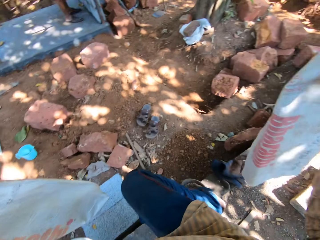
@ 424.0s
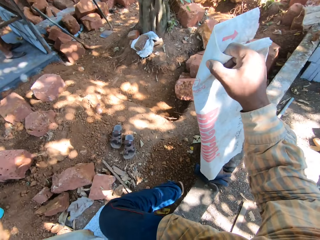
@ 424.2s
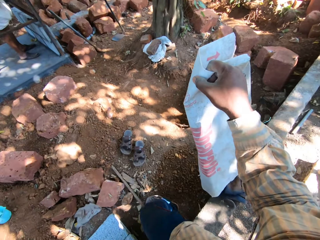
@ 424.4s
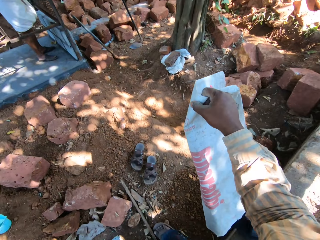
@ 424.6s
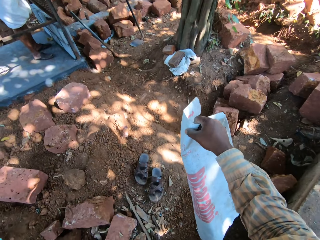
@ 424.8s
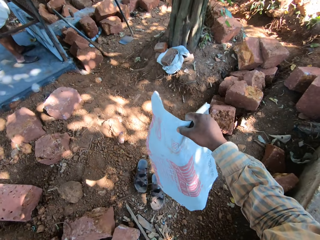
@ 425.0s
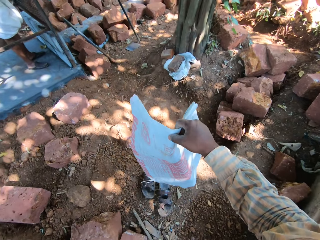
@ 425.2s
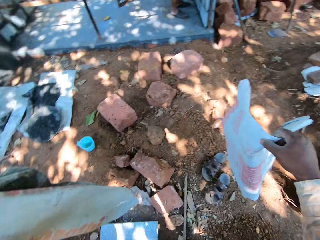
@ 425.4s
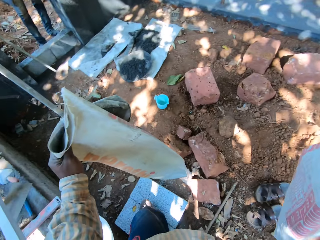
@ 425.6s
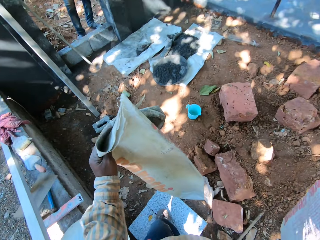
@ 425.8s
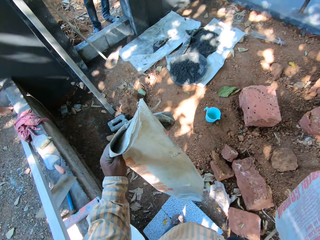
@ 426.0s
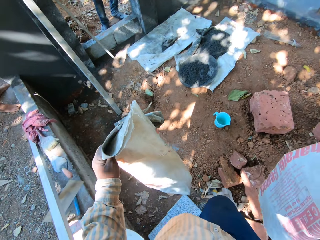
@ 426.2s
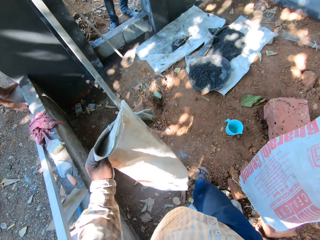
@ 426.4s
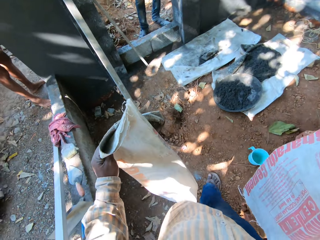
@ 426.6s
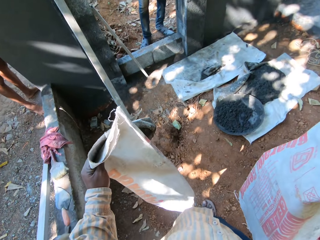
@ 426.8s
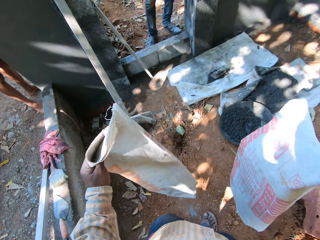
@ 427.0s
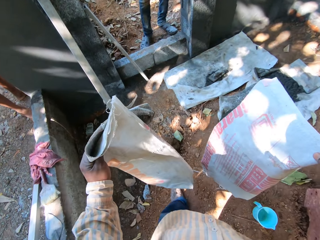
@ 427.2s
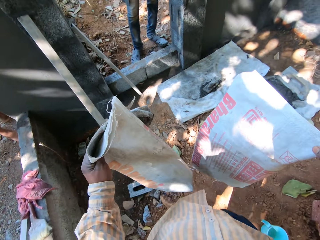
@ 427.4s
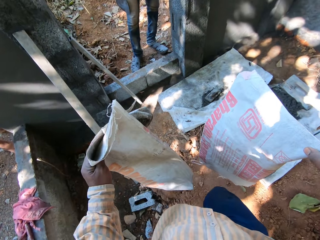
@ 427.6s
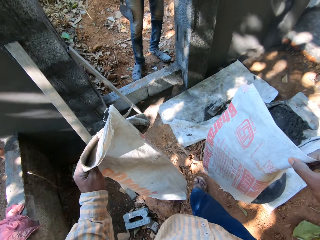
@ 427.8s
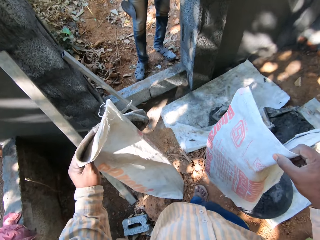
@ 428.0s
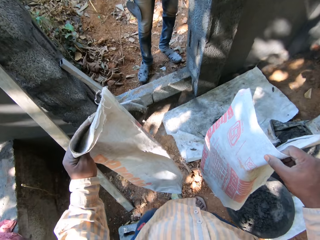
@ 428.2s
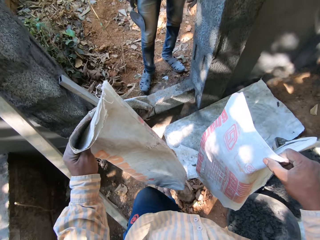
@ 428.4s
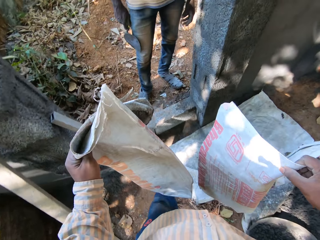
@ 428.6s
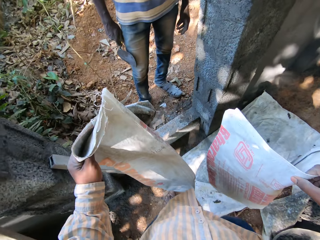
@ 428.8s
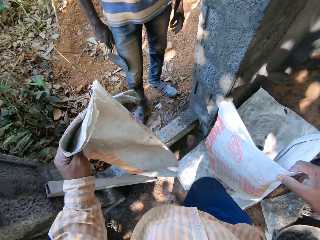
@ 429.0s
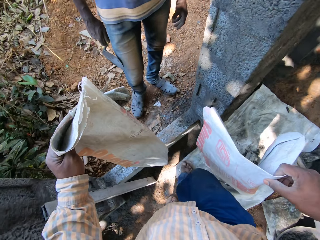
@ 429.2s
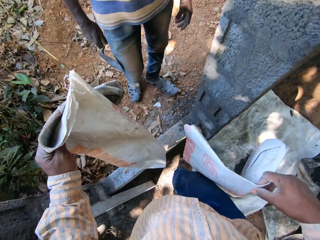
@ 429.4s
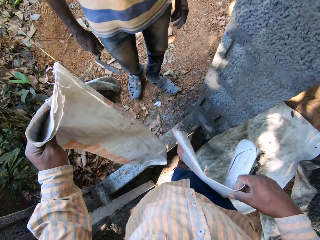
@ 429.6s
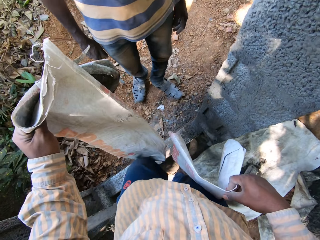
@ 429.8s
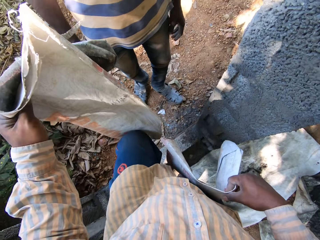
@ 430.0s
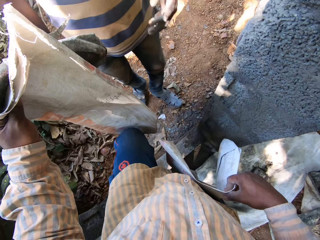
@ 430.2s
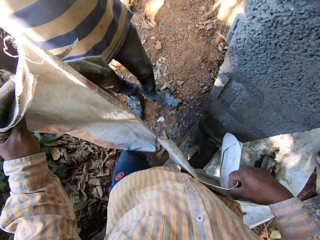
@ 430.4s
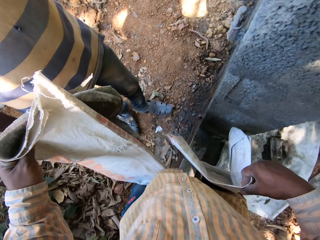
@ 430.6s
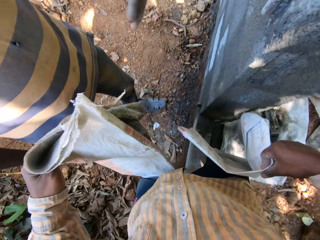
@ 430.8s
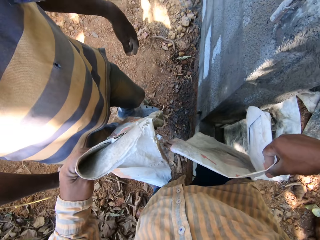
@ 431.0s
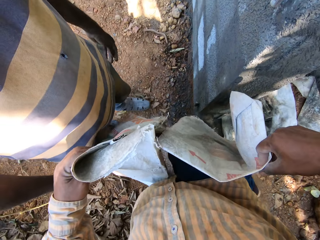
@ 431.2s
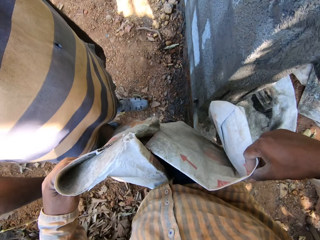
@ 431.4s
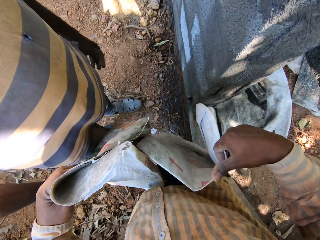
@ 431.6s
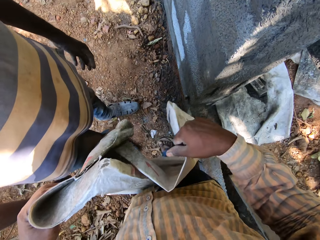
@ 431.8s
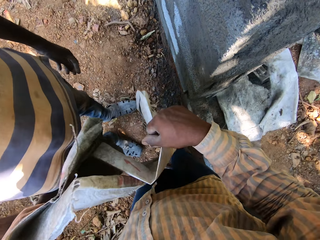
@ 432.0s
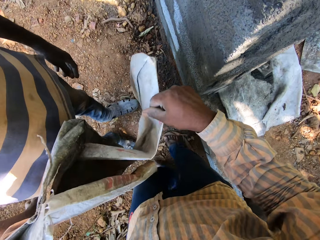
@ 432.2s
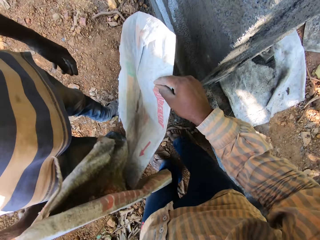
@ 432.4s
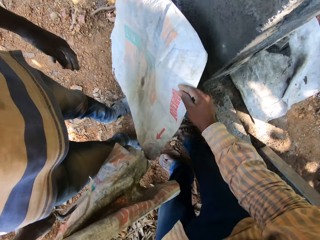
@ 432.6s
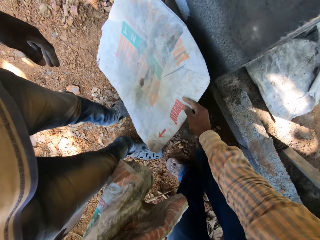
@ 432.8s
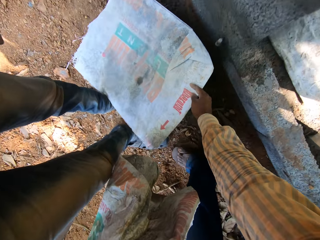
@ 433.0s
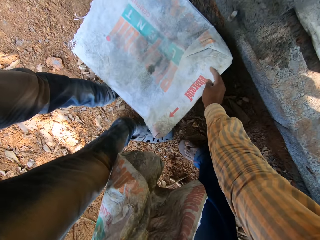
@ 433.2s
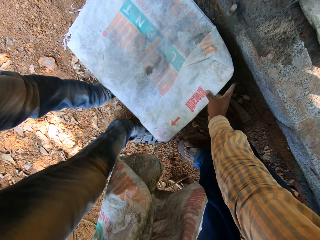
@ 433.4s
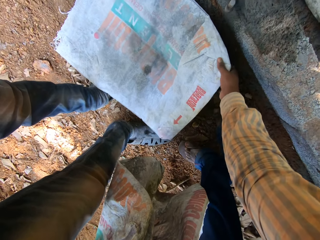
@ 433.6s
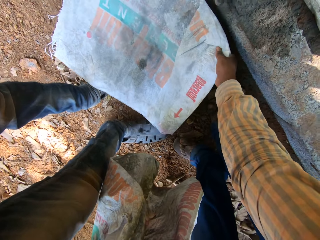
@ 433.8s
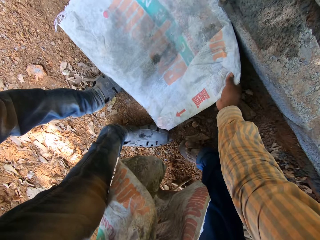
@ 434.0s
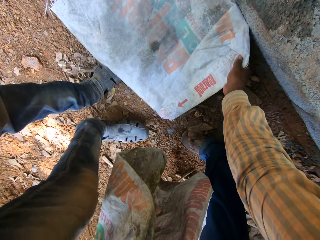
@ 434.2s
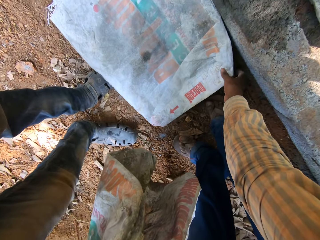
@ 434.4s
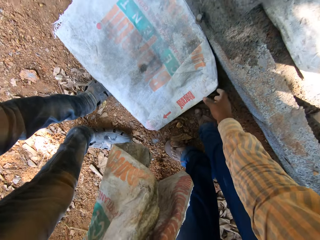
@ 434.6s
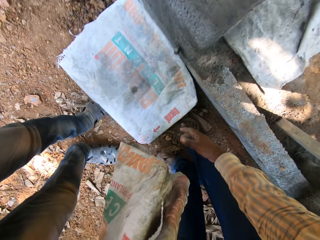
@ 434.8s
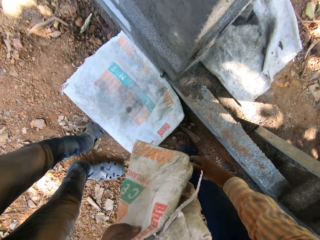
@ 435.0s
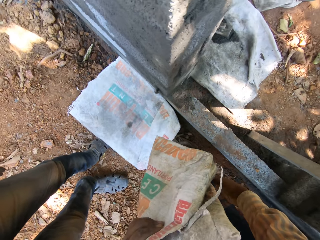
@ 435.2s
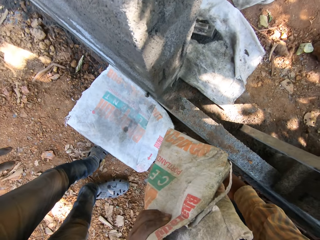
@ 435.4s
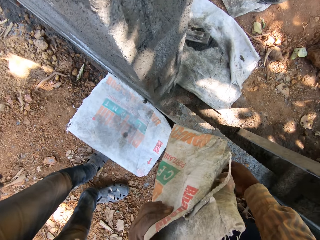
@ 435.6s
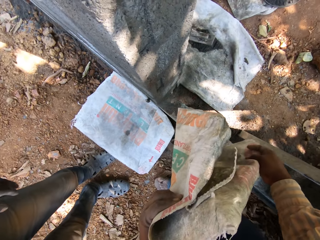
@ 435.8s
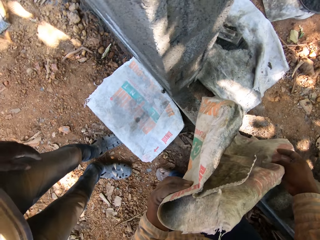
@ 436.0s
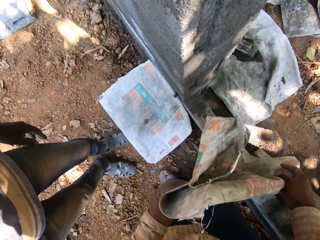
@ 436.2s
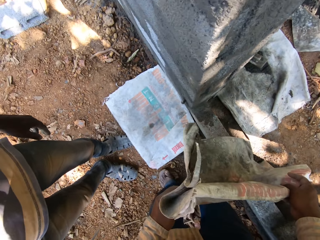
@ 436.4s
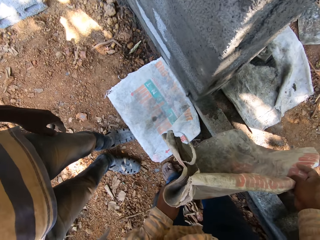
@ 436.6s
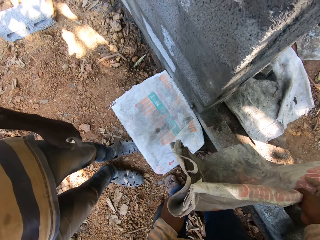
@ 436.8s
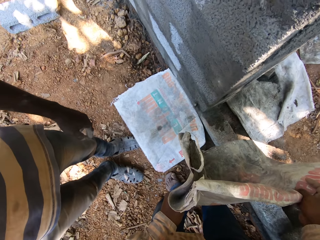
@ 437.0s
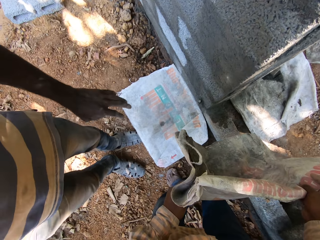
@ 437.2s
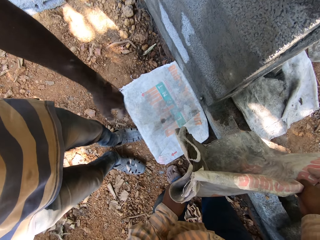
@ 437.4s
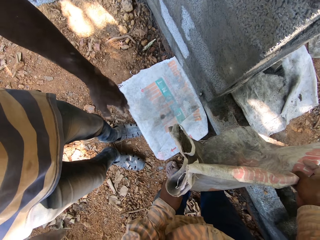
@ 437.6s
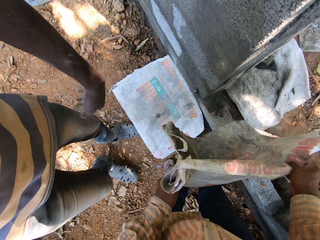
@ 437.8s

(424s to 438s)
The camera wearer walks on the ground. He drops the sack on the ground with his right hand.

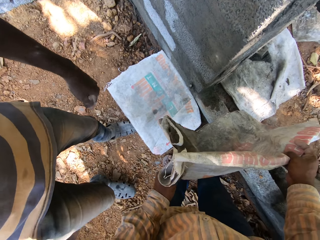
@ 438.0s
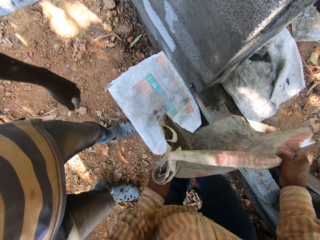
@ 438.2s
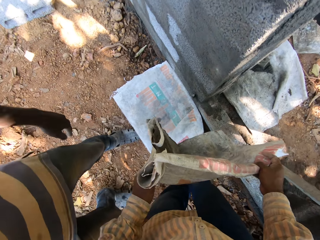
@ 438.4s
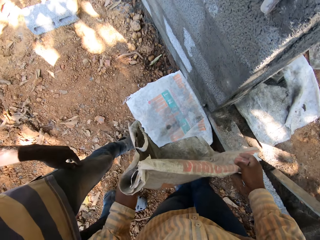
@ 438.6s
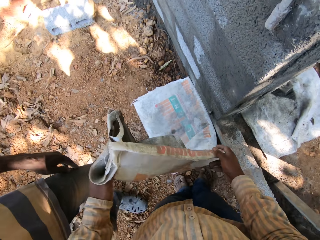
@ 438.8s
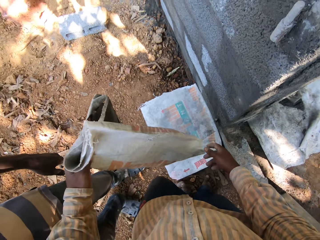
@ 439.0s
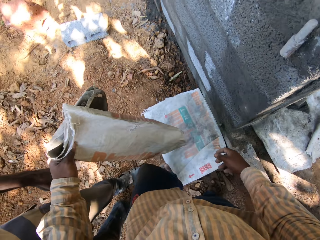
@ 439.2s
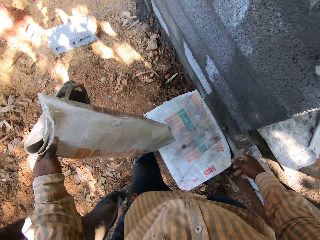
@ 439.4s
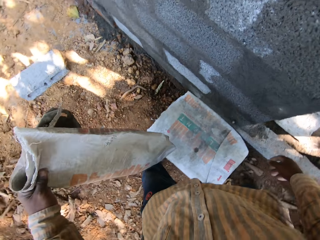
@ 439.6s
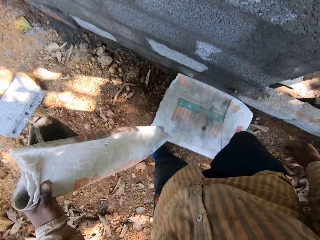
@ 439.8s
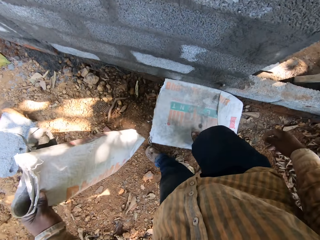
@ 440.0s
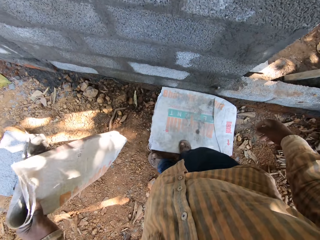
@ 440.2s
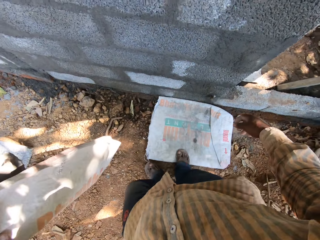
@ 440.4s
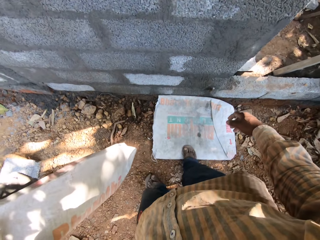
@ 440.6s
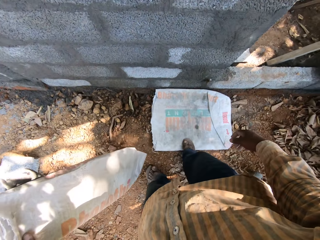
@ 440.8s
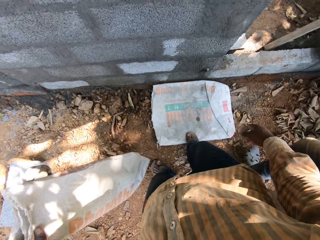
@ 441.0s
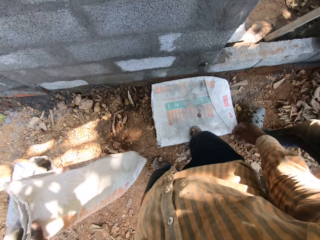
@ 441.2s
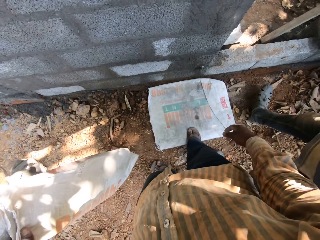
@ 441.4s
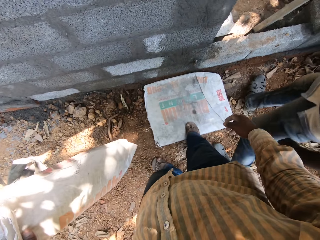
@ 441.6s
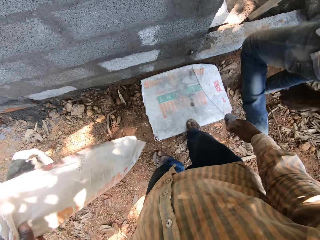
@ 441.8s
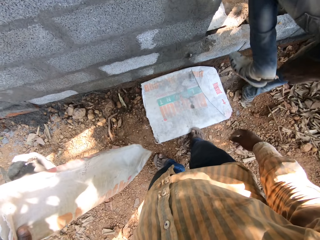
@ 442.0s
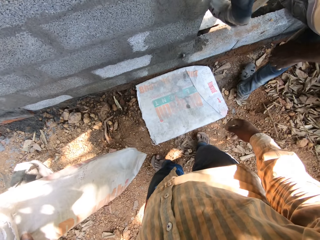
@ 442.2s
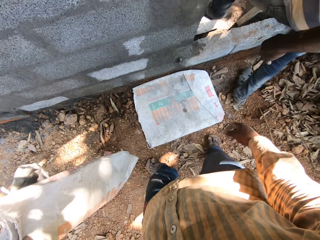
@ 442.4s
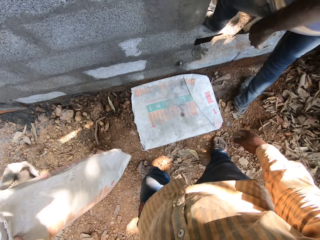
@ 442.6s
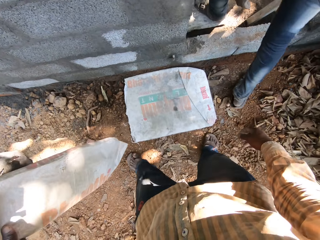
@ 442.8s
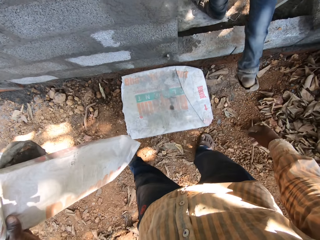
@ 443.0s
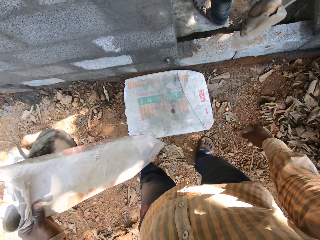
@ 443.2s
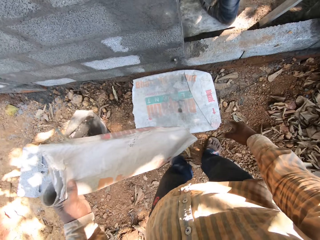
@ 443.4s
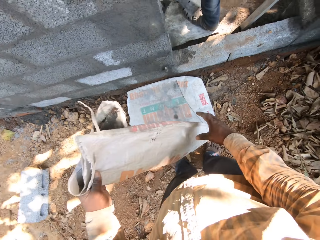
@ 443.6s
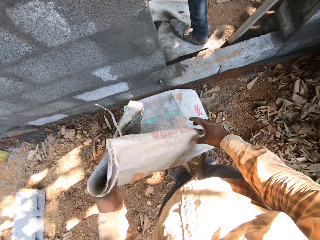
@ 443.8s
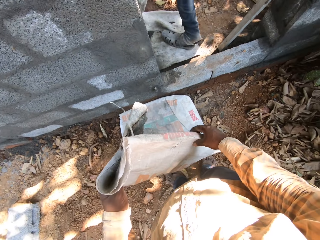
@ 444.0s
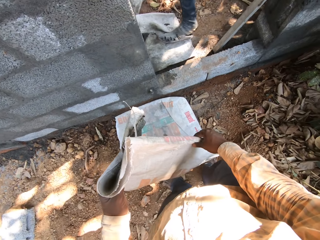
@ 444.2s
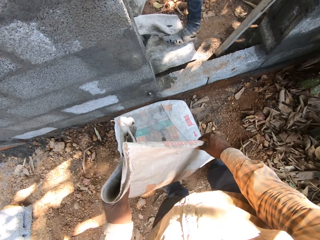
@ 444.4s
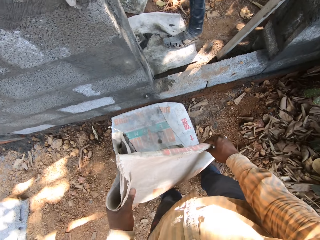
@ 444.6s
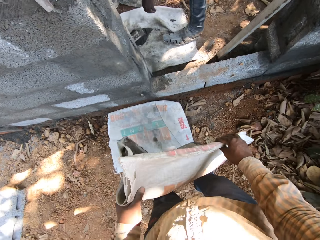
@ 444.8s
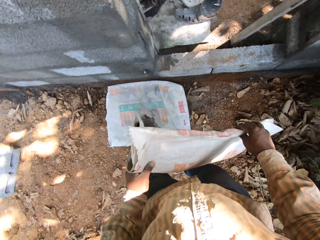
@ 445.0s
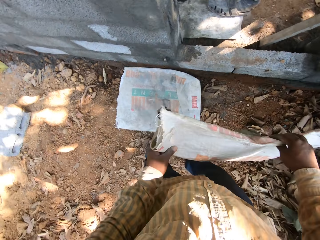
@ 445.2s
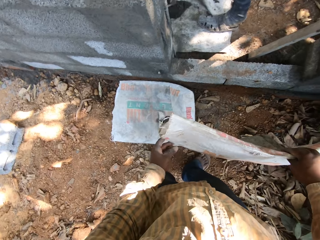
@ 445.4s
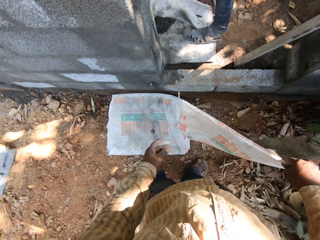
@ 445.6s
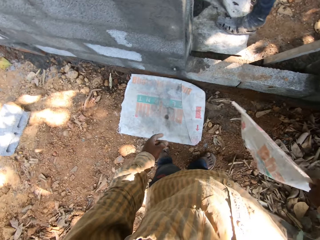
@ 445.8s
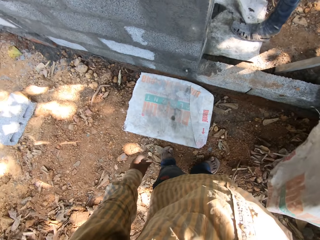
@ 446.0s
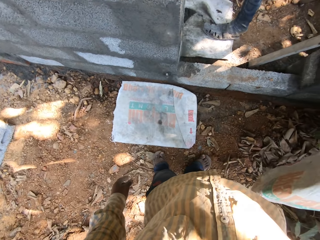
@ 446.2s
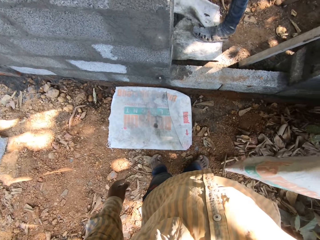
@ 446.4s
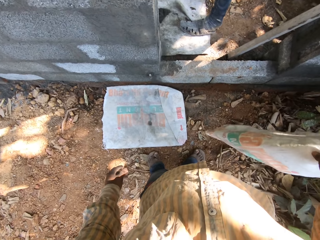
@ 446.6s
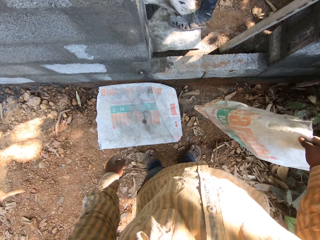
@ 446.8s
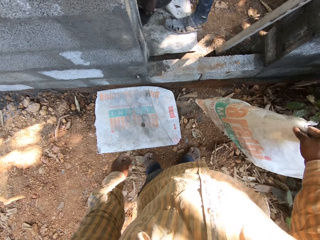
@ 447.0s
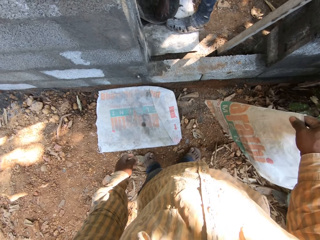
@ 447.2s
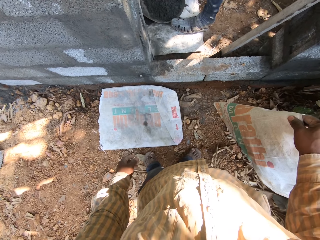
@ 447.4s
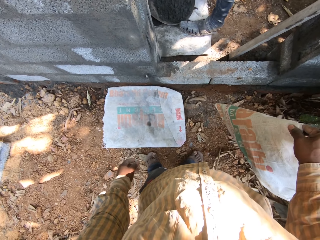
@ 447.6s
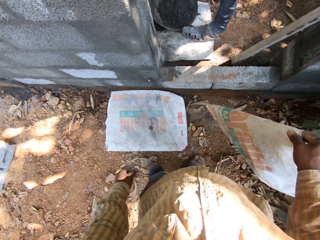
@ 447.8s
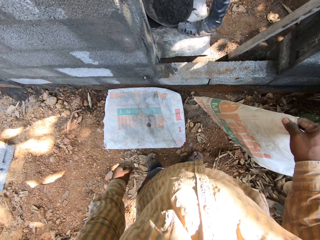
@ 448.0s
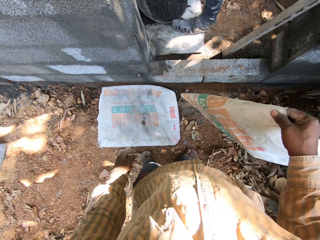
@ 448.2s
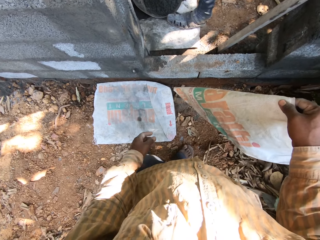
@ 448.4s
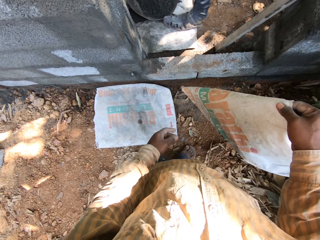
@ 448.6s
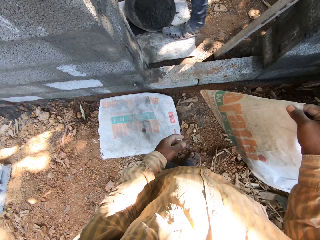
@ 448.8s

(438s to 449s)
A man walks on the ground.
